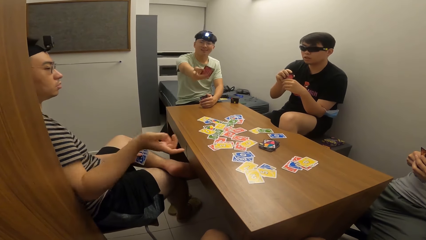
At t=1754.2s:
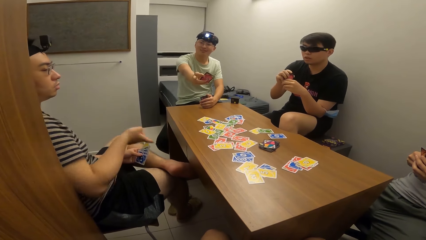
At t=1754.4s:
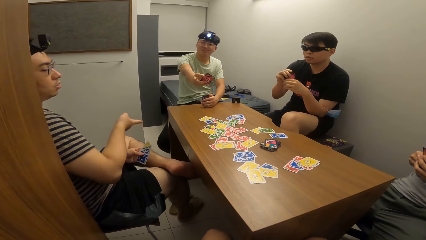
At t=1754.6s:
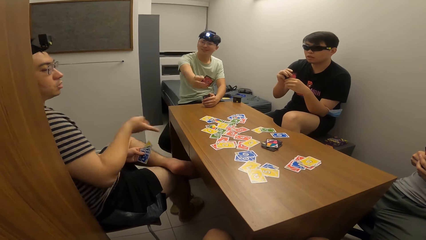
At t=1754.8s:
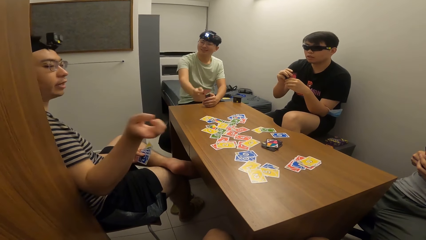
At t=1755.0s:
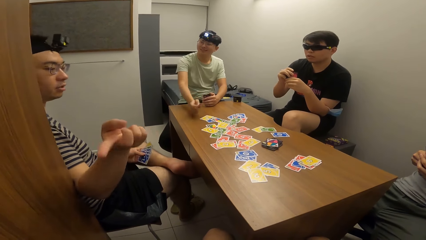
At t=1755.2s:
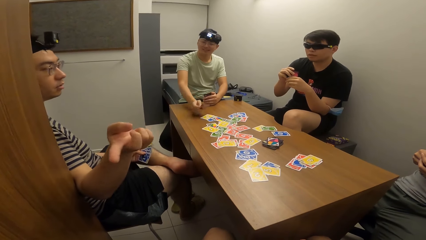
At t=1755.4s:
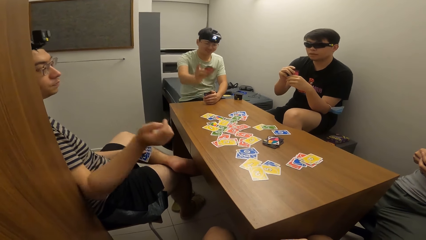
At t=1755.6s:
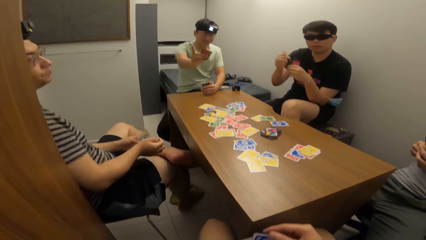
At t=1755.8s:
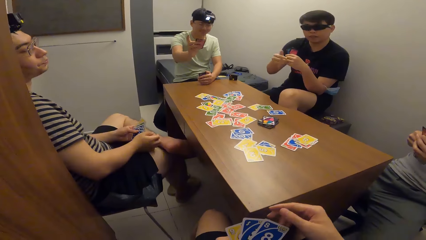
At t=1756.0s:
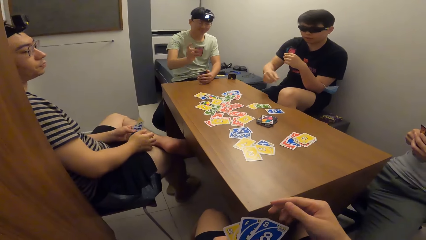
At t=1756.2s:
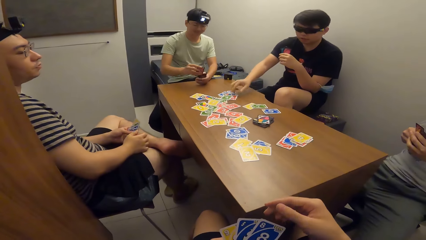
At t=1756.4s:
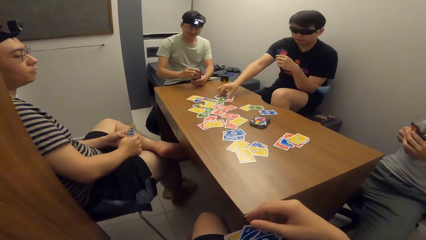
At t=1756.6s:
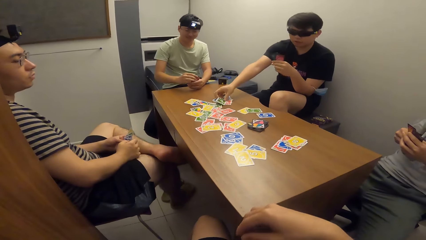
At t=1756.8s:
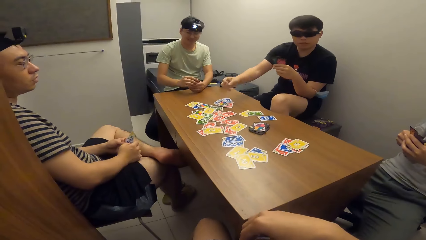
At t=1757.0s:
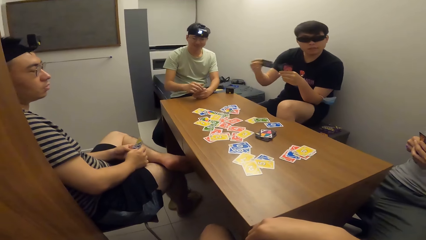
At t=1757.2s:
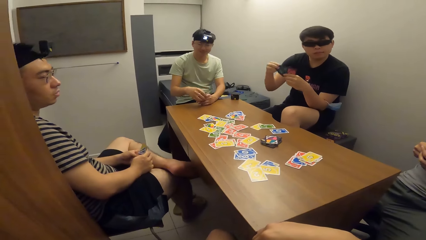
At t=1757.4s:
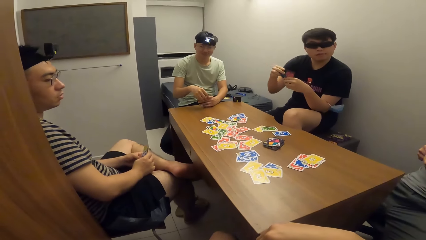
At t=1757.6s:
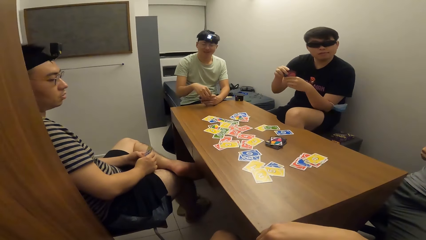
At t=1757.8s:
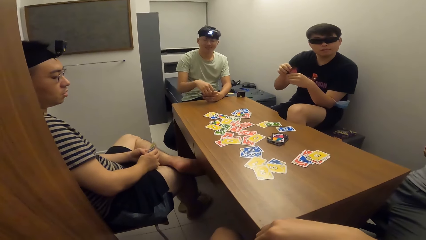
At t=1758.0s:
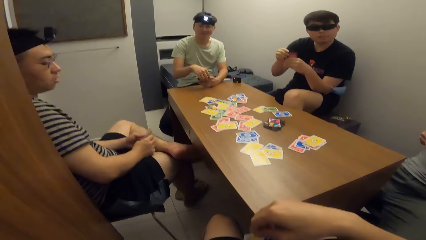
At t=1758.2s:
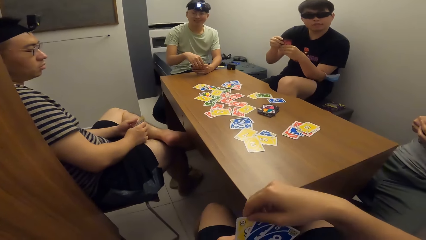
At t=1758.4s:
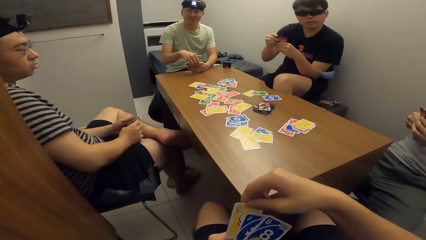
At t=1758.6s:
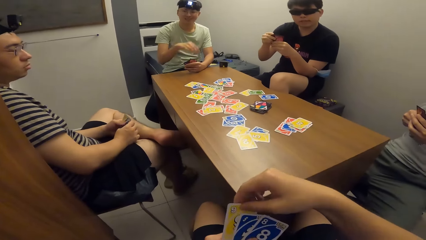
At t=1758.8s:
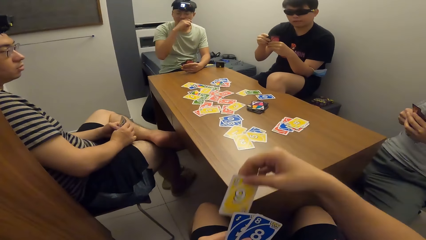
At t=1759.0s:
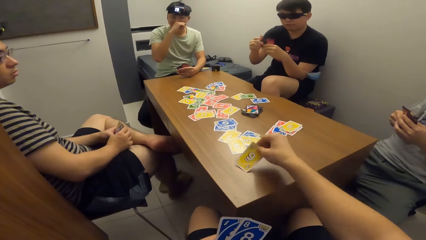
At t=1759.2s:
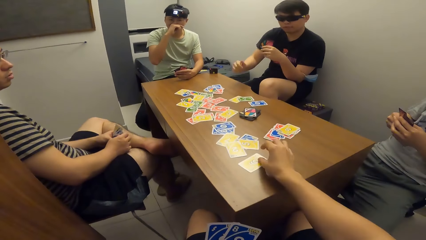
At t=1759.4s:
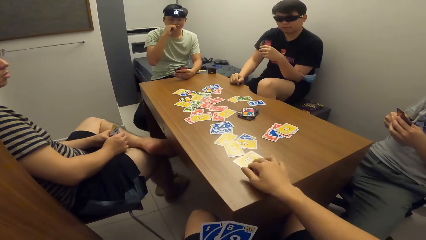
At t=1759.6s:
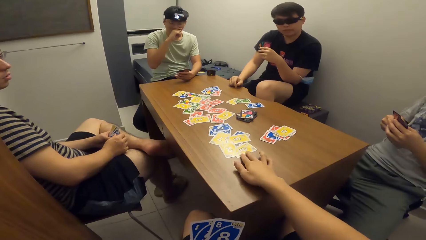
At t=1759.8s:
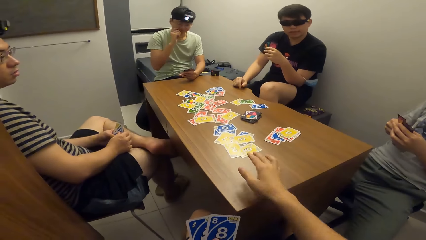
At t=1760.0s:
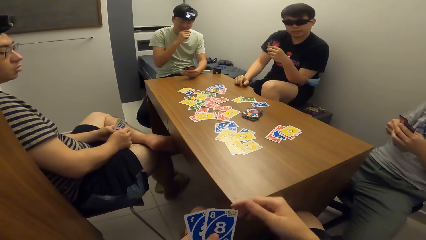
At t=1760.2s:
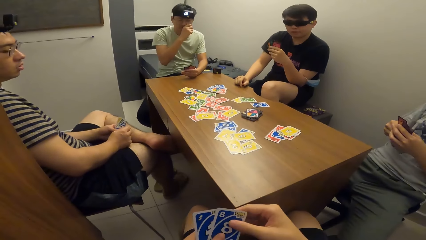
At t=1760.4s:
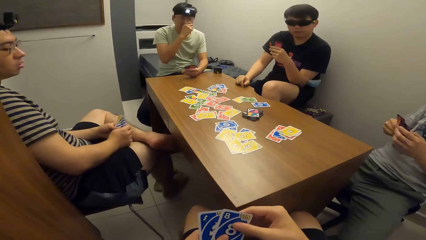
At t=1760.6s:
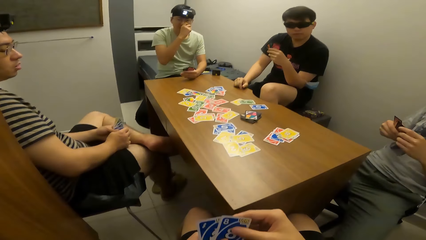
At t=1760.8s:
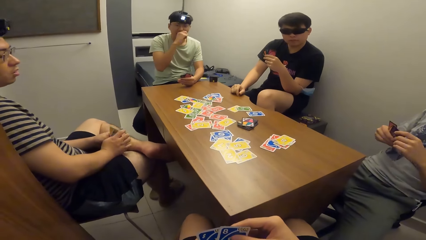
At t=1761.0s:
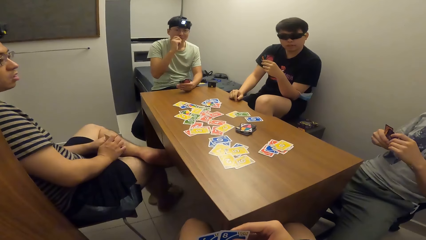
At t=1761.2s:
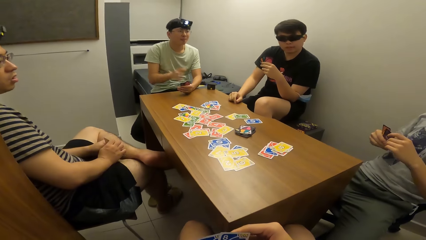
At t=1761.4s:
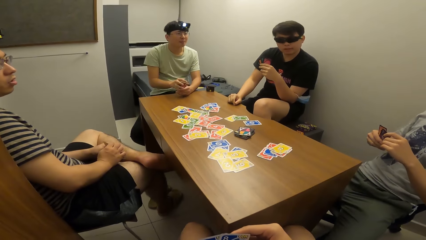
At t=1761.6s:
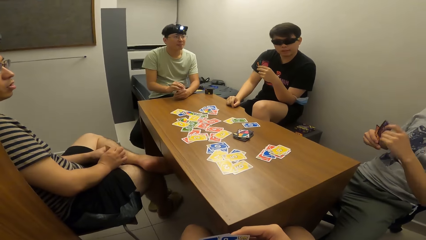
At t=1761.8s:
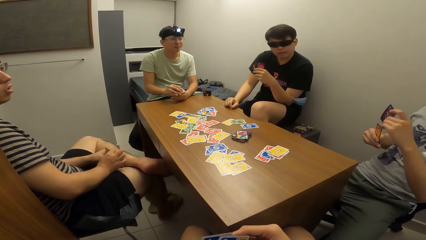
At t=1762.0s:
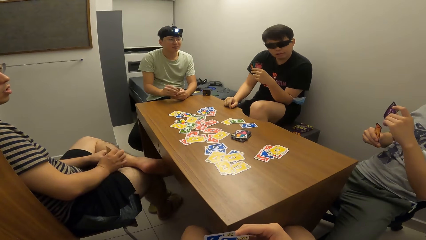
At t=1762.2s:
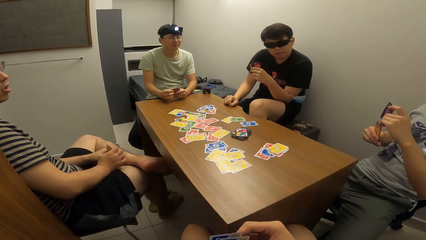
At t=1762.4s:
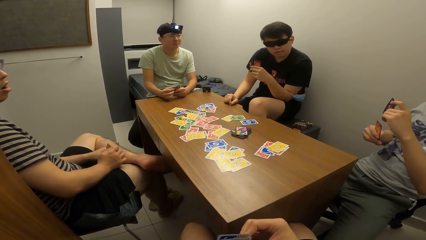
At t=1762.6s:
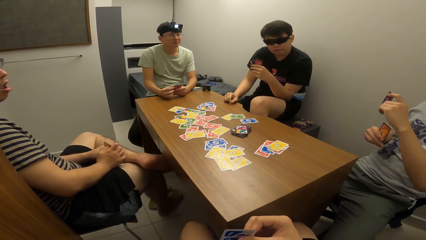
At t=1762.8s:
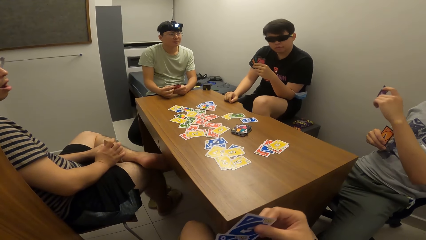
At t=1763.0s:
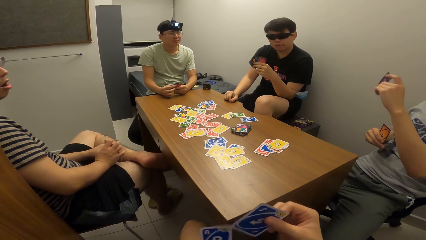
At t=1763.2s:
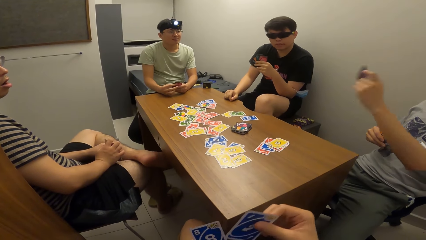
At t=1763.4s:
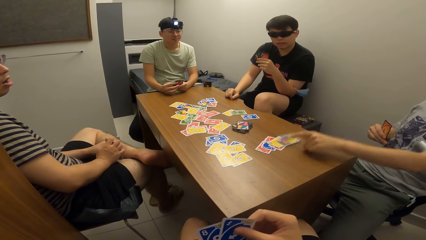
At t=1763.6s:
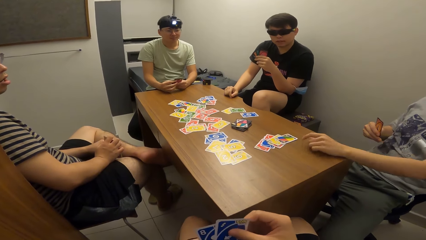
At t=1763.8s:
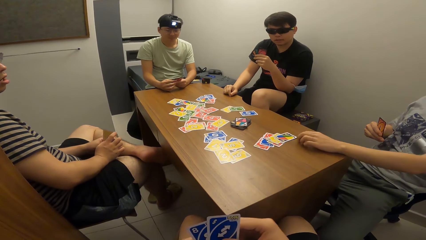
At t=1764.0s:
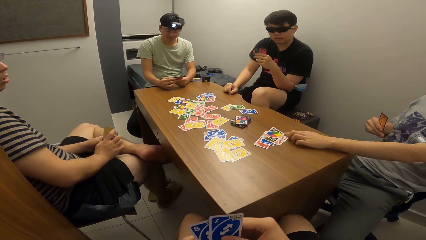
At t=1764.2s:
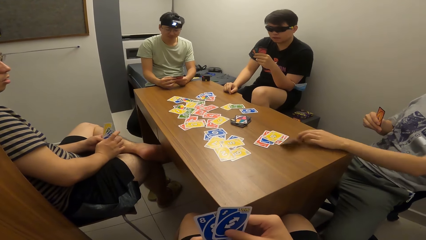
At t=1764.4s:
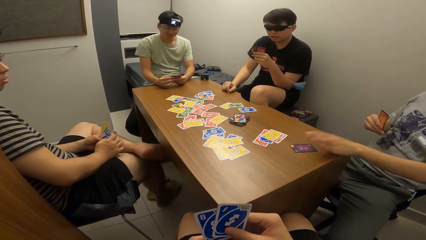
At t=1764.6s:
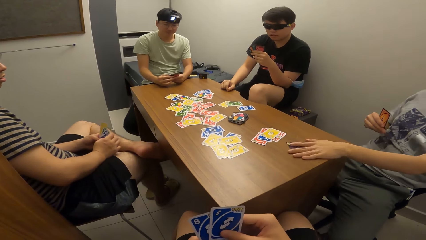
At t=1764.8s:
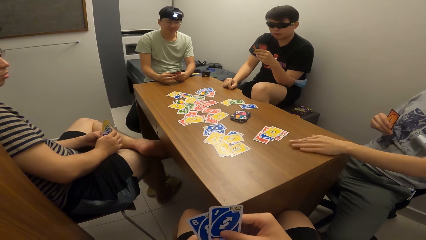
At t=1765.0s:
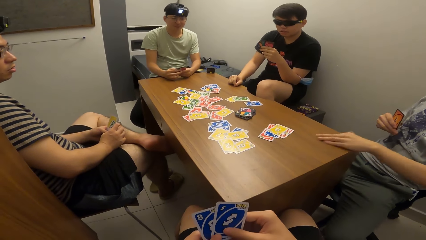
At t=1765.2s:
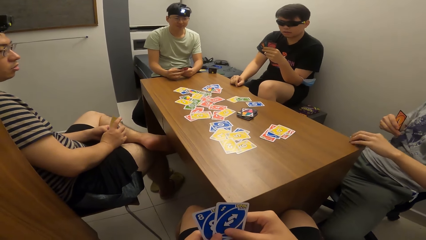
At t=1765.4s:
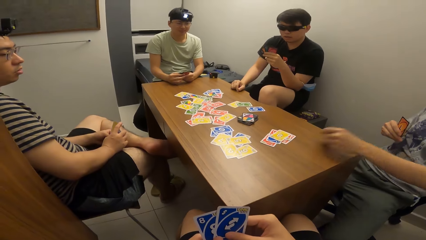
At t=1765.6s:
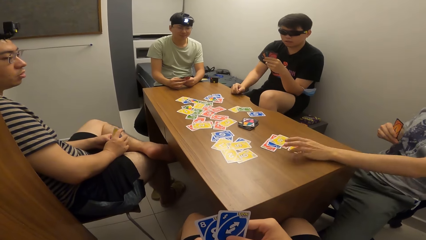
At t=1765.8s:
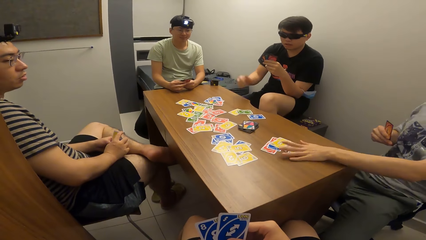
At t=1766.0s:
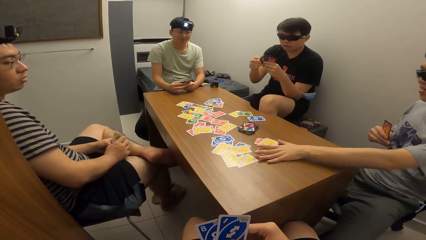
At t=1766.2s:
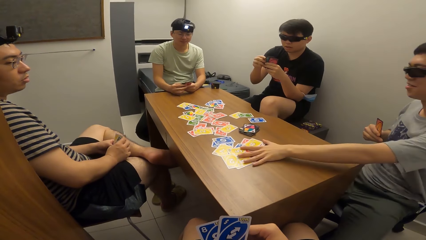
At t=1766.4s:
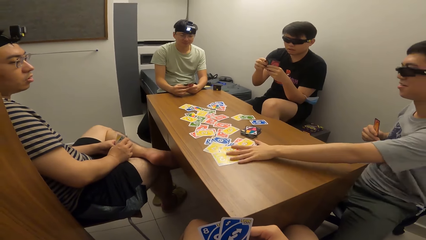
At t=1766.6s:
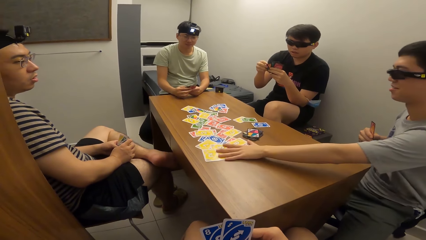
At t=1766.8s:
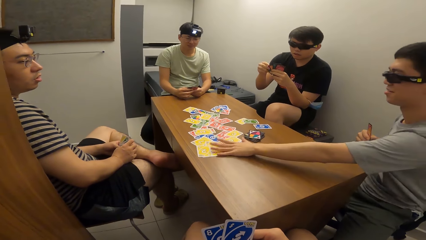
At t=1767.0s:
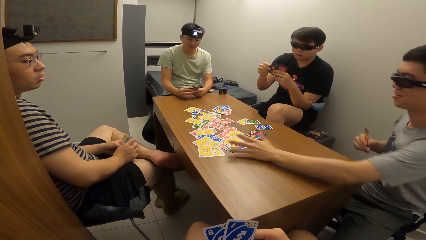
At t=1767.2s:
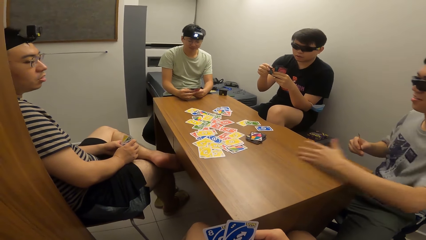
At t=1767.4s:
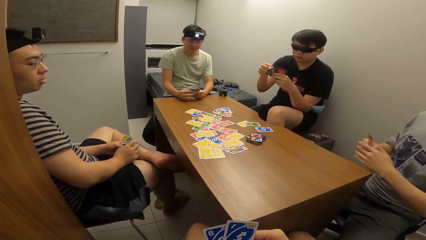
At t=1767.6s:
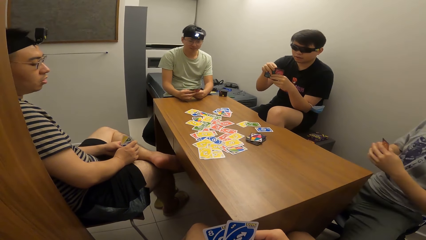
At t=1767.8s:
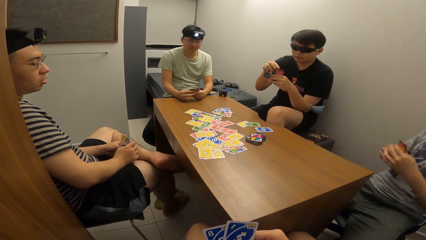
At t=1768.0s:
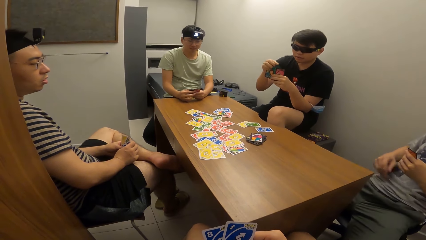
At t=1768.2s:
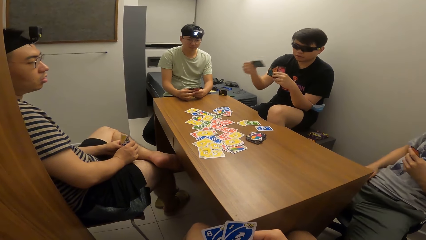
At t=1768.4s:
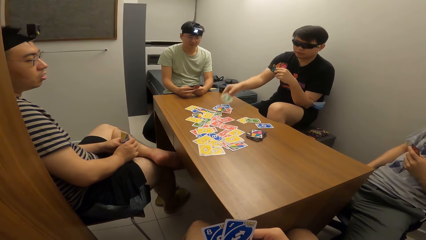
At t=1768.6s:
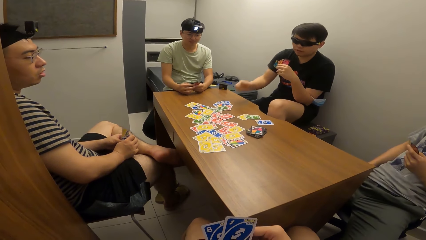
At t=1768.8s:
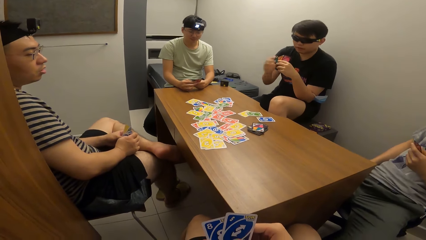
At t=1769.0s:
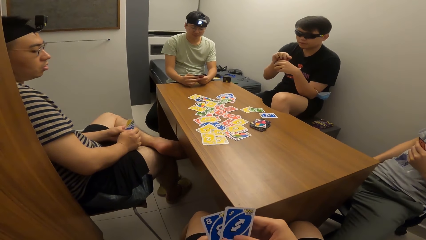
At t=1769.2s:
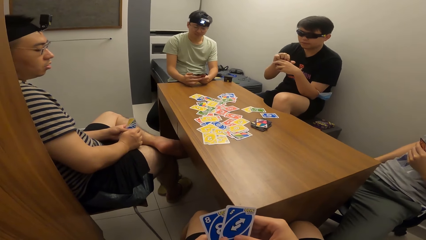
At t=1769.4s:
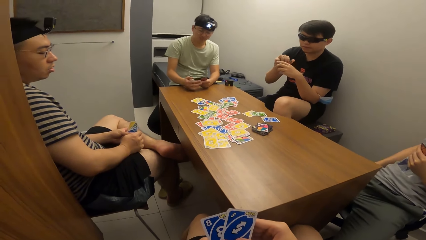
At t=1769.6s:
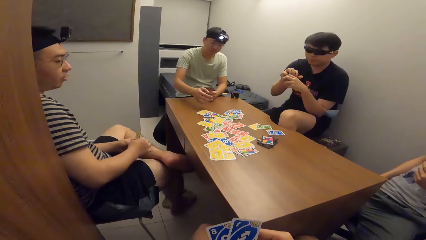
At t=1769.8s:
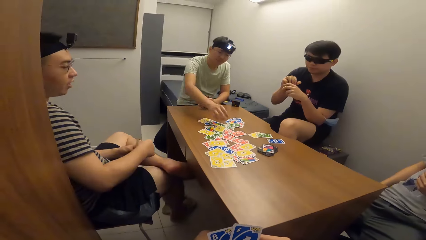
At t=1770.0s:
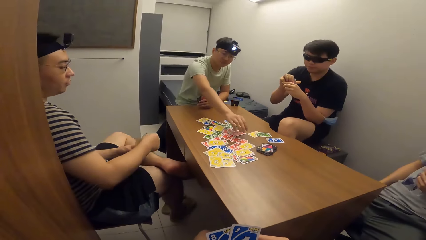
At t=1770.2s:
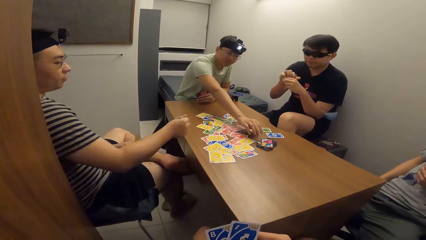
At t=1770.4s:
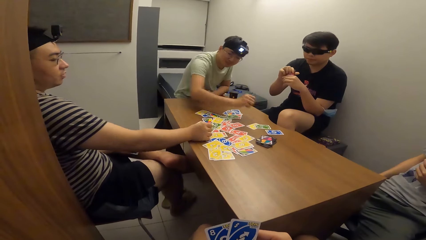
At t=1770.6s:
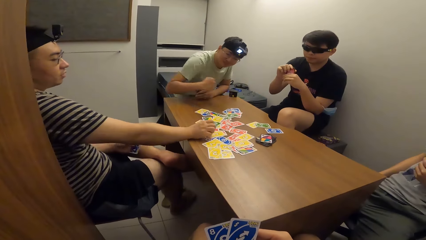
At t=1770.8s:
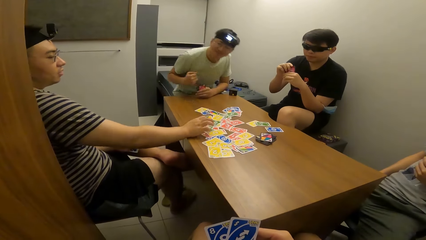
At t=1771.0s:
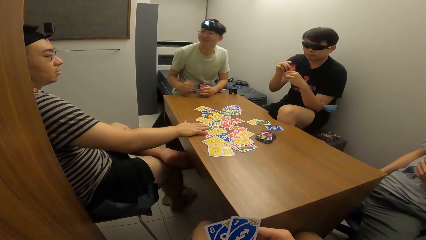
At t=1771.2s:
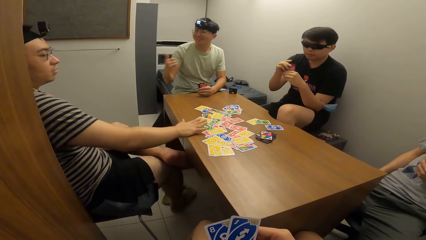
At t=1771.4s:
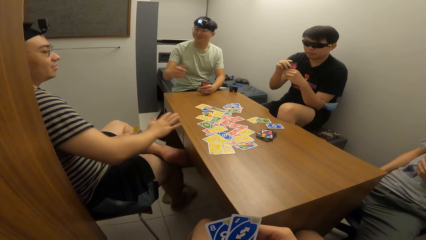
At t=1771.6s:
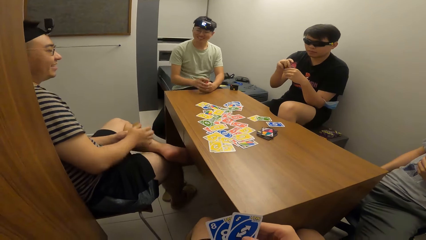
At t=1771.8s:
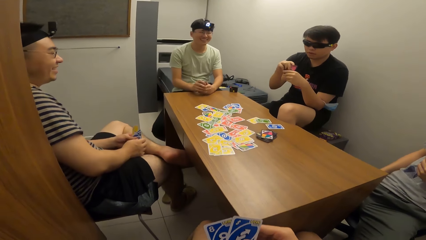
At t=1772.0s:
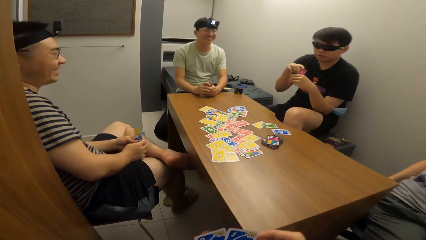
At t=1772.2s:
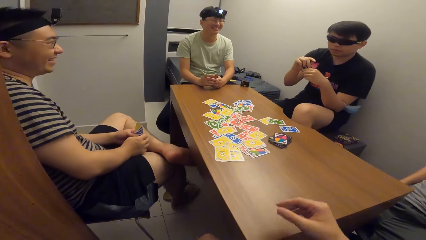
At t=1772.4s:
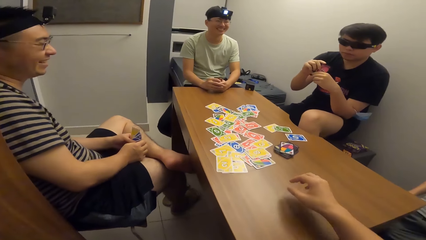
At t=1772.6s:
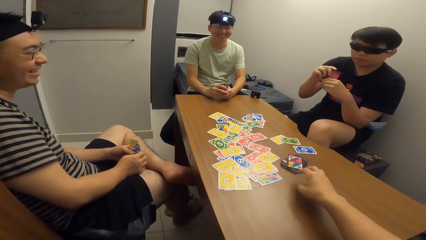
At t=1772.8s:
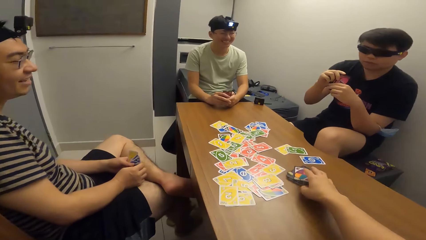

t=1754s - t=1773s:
A man picks up the playing card on the table with his right hand. The camera wearer drops the playing card on the table with his right hand. Another man drops the playing card on the table with his left hand and adjusts the playing card on the table with his left hand. The first man drops the playing card on the table with his right hand. A third man picks up a playing card on the table with his right hand. A fourth man drops the playing card on the table with his right hand.
